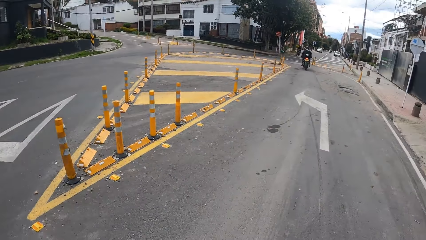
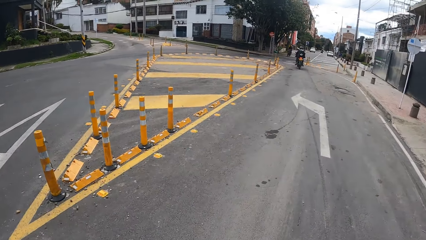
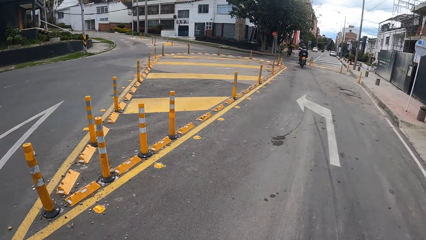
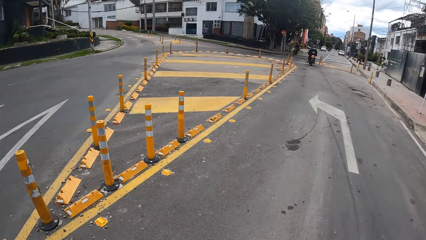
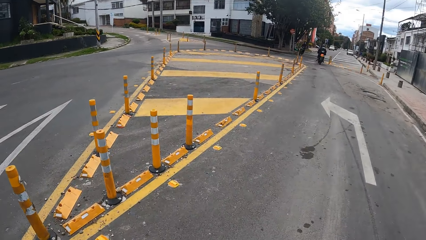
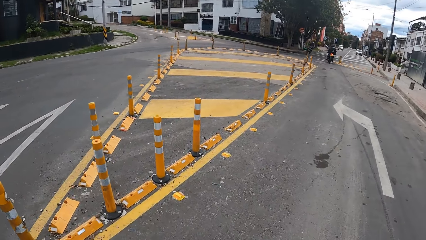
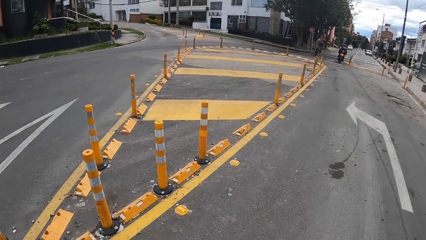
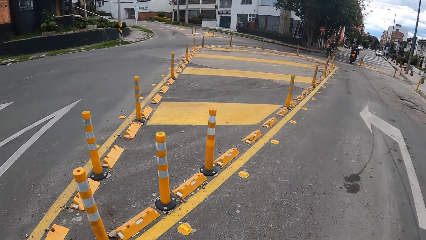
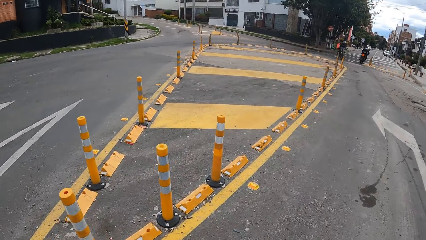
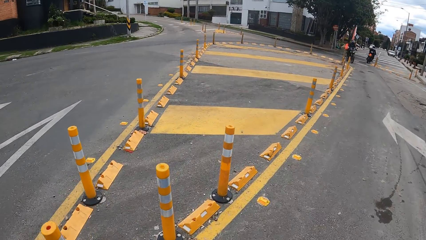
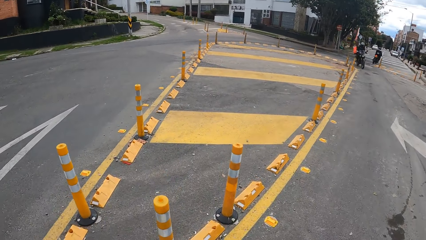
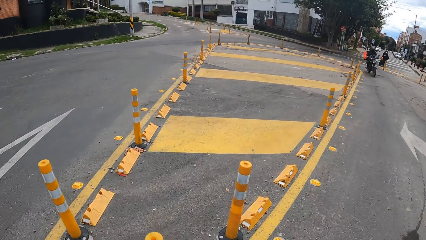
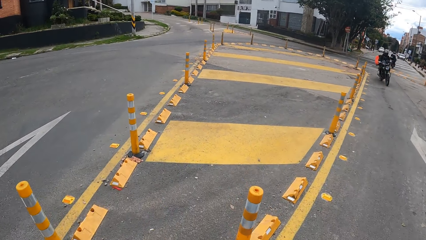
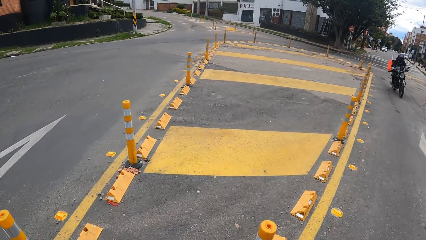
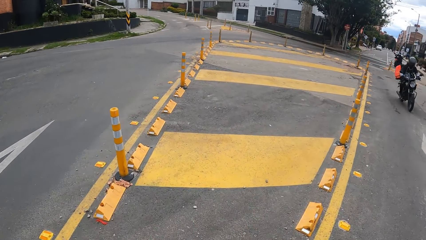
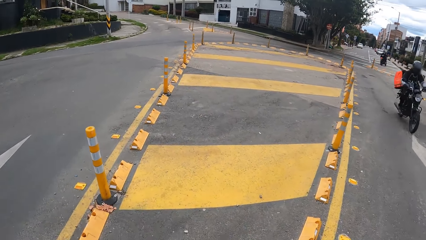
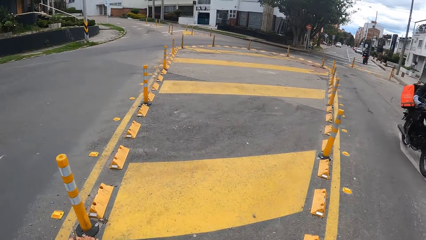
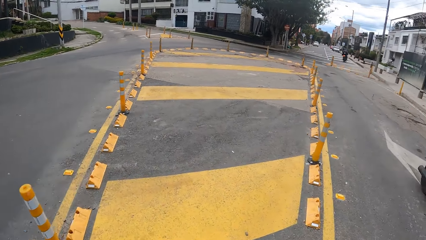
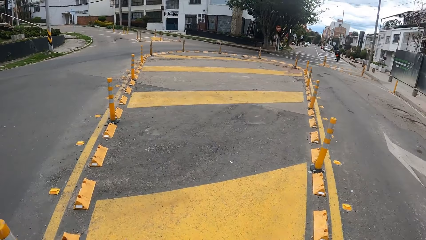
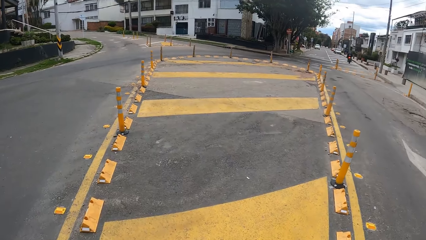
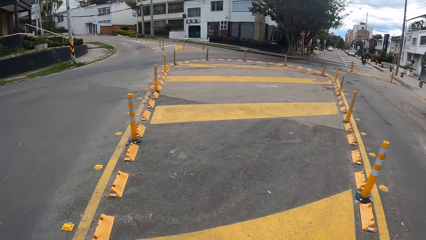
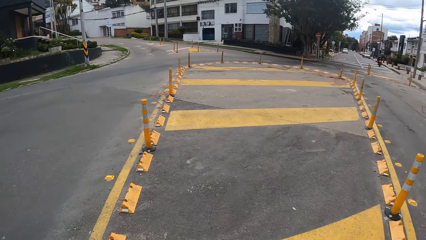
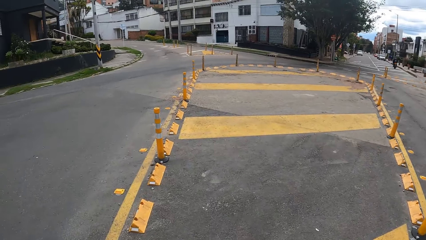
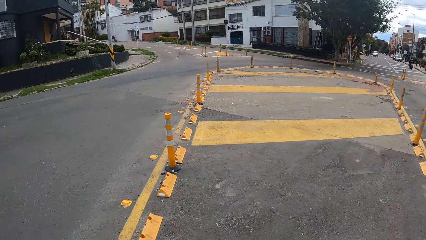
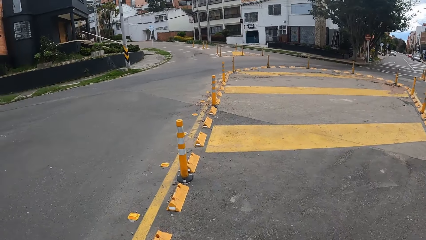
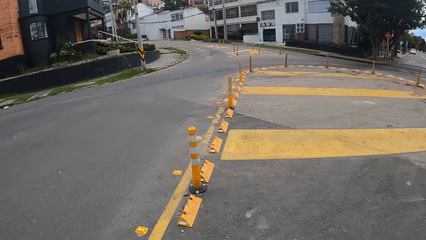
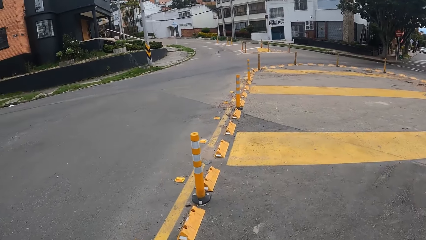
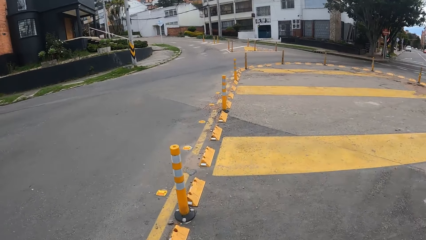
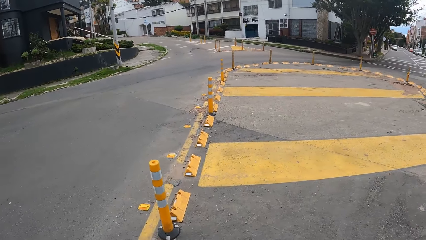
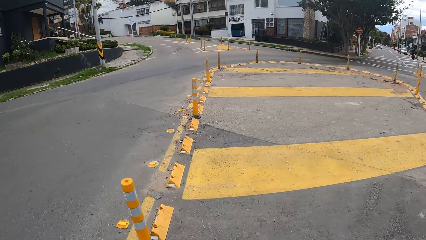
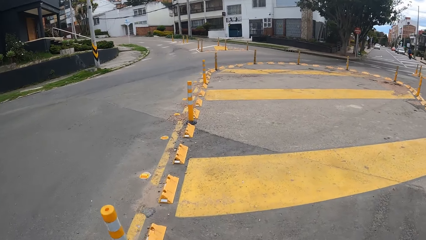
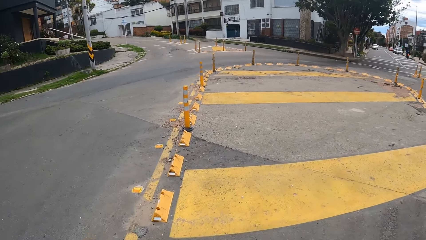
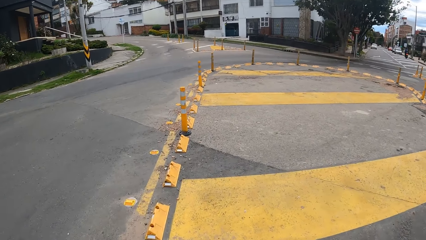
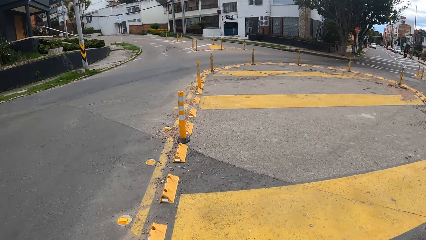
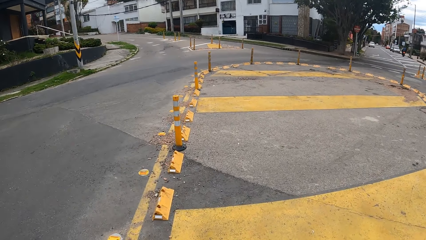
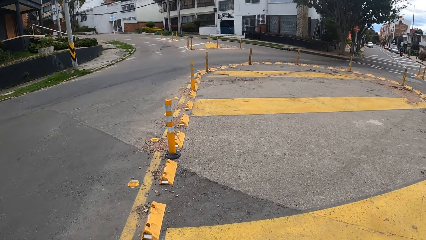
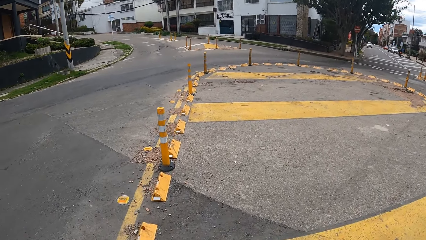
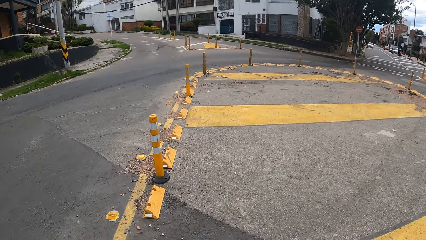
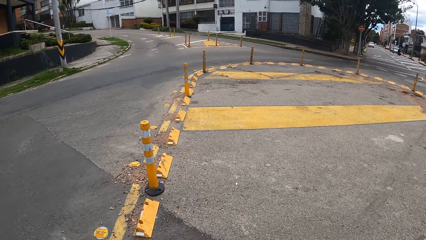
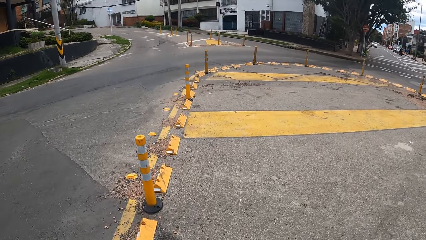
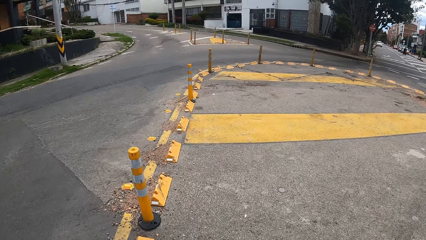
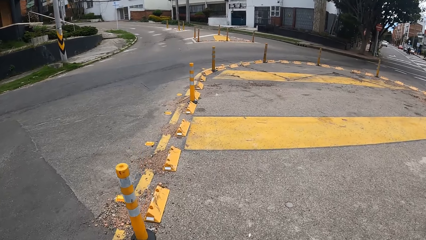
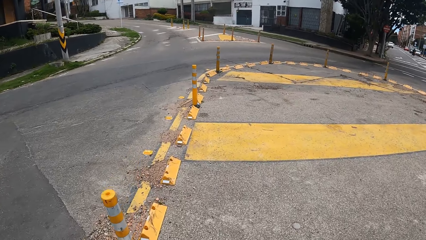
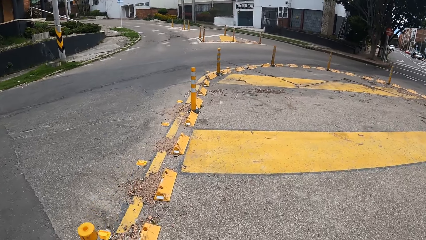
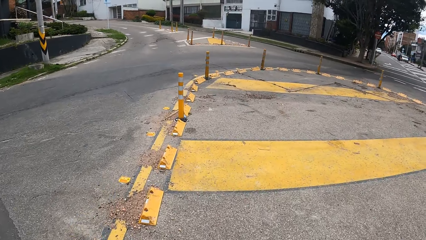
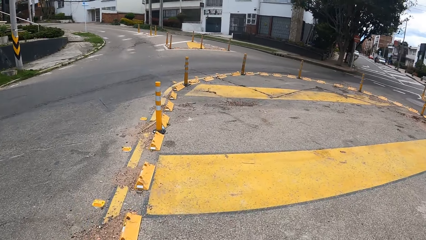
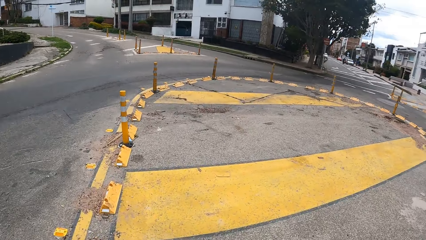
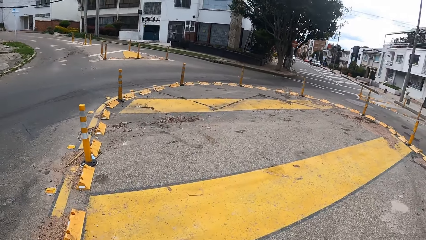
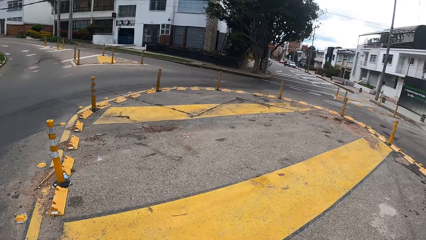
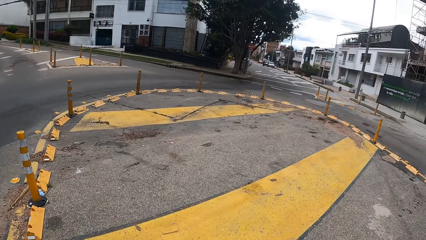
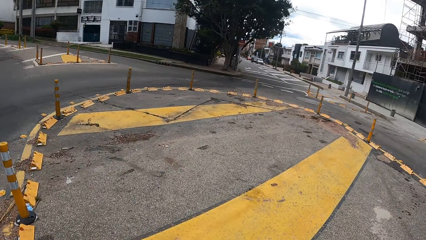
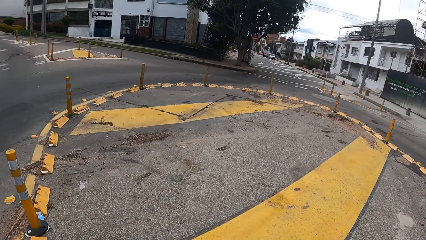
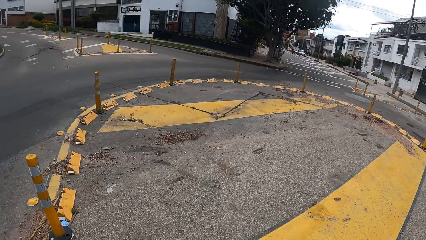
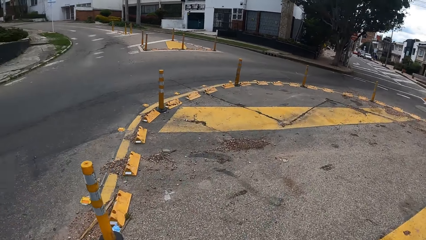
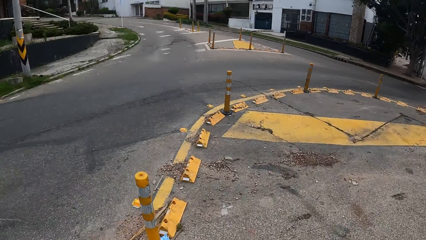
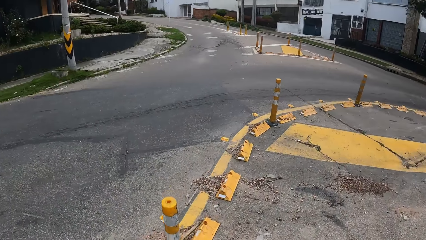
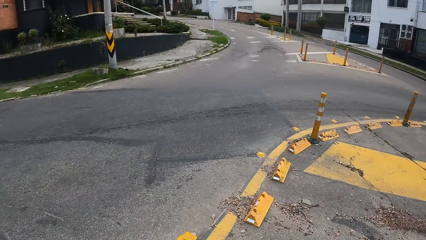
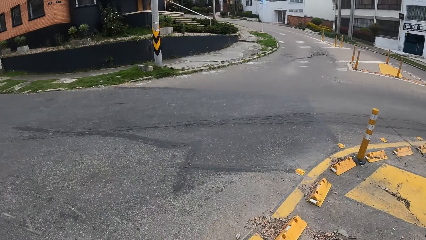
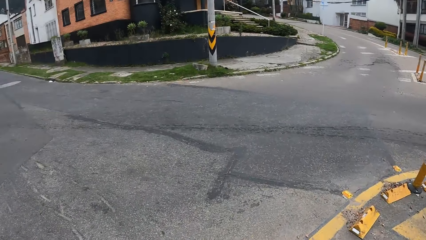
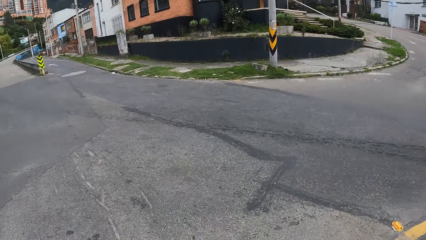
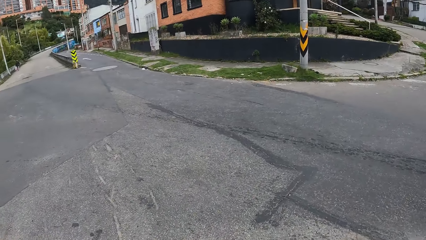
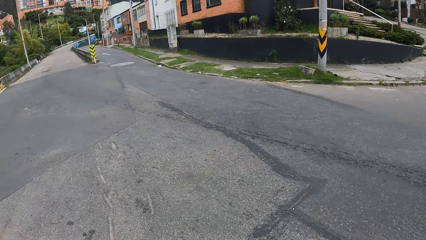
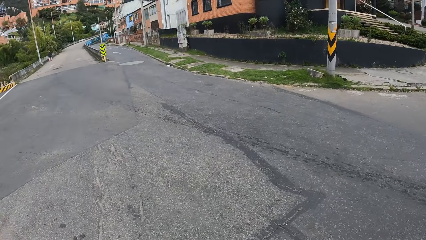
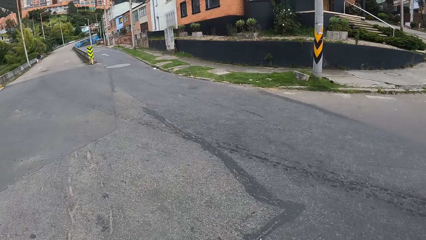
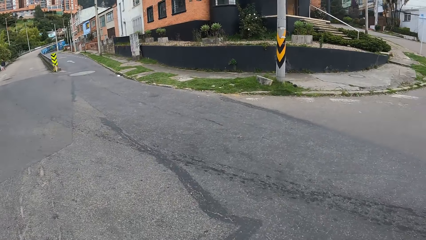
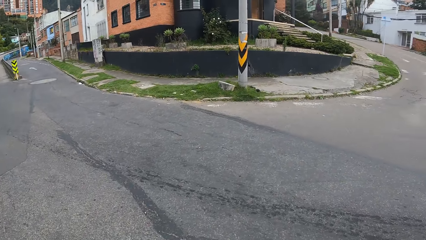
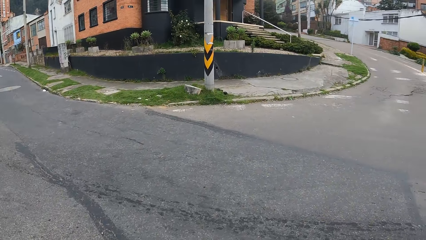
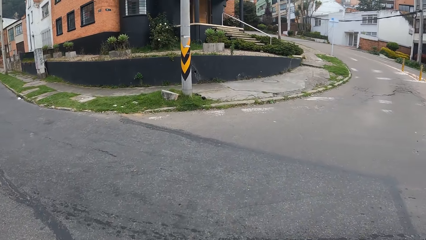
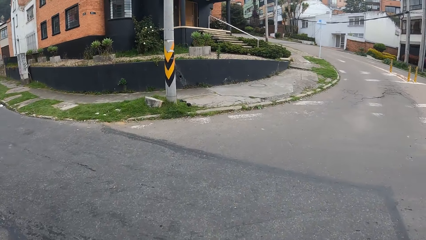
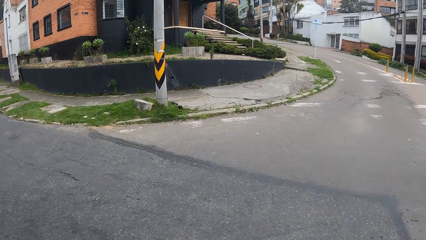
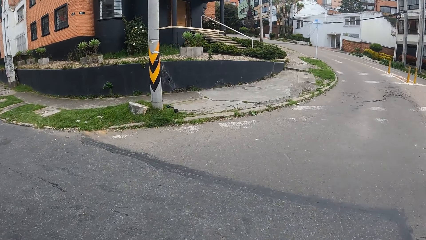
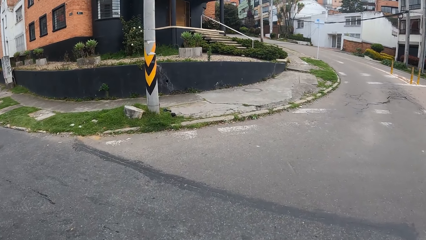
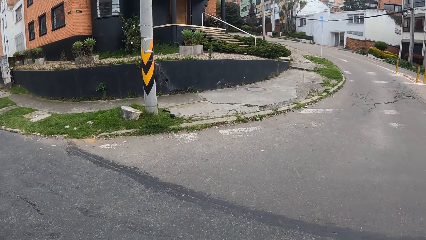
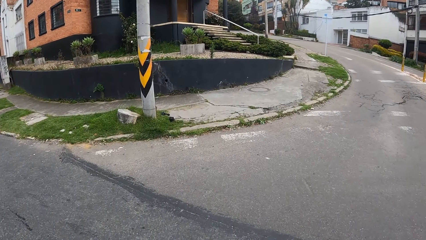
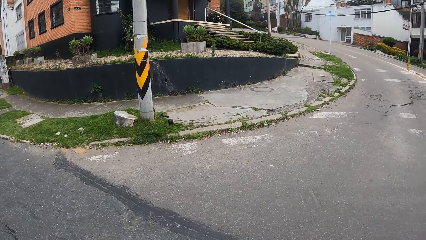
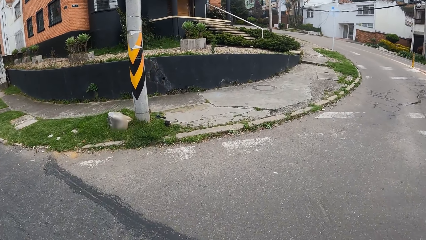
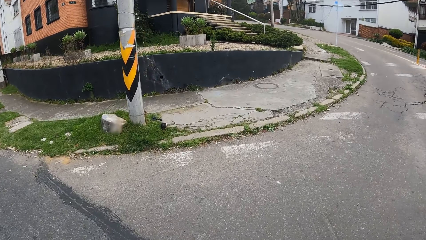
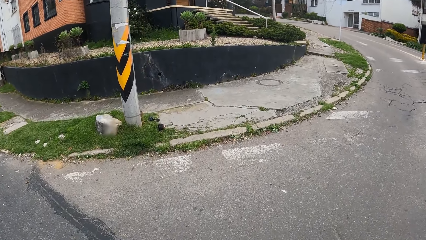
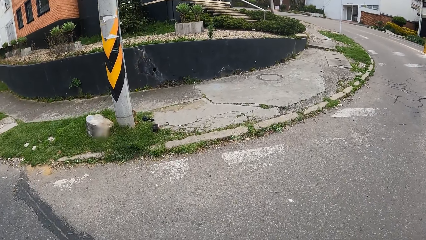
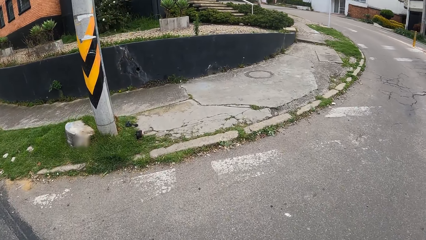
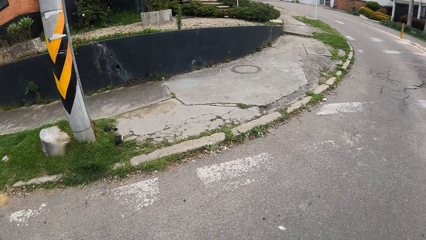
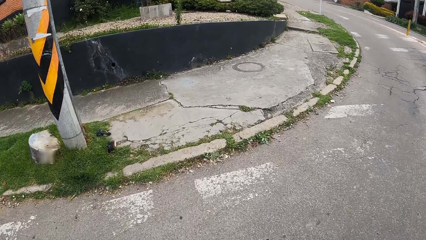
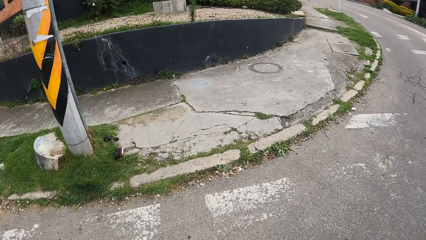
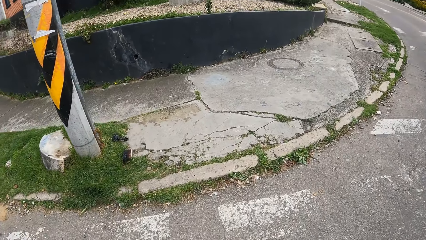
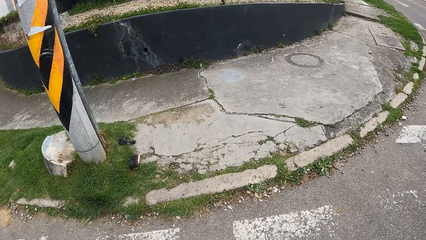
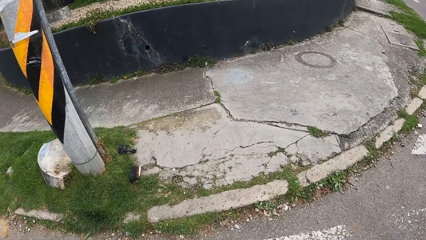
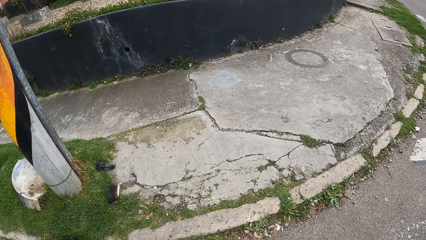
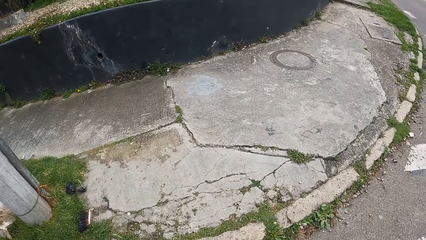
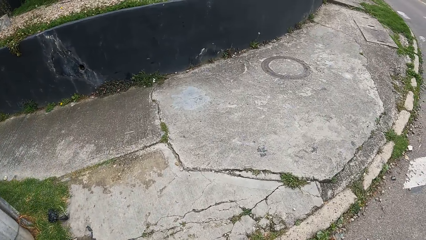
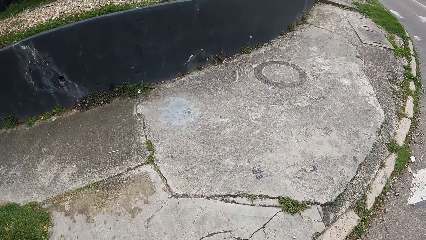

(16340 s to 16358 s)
The camera wearer turns around. A motorcycle rides past the camera wearer. The camera wearer walks inside the marked place on the road. They cross the road.
